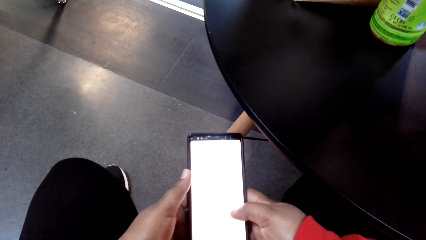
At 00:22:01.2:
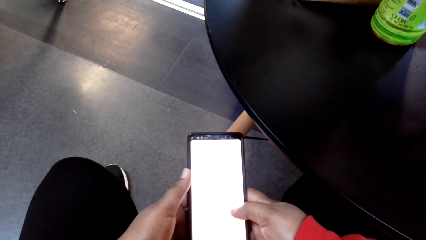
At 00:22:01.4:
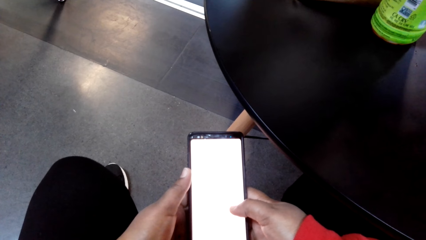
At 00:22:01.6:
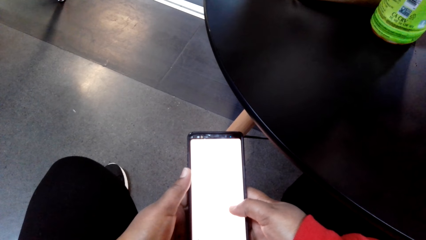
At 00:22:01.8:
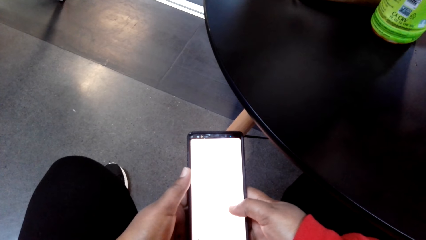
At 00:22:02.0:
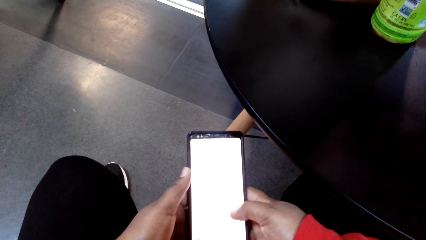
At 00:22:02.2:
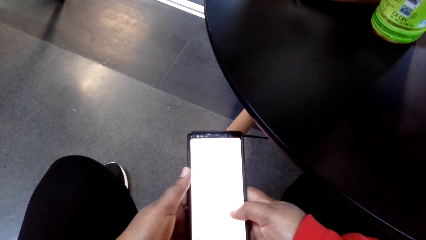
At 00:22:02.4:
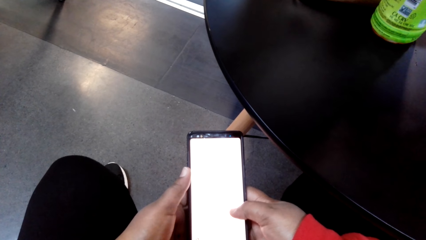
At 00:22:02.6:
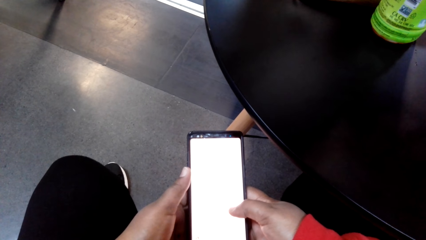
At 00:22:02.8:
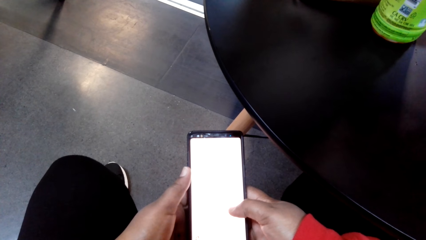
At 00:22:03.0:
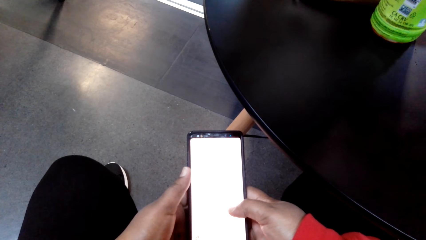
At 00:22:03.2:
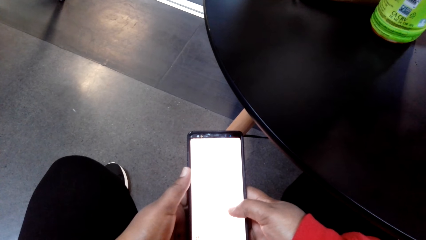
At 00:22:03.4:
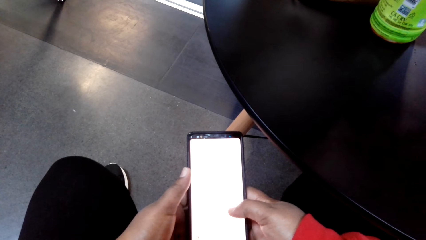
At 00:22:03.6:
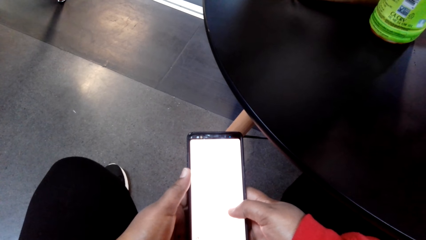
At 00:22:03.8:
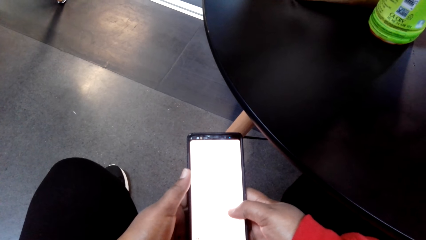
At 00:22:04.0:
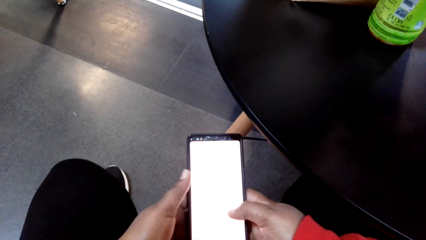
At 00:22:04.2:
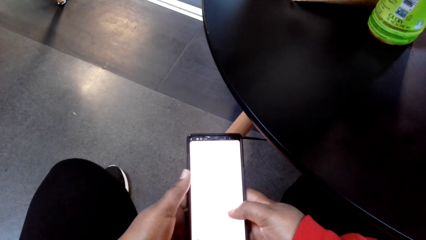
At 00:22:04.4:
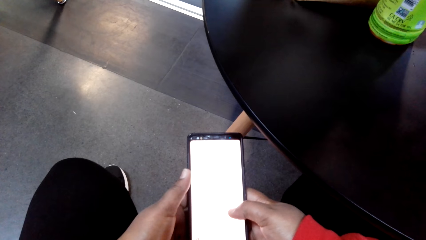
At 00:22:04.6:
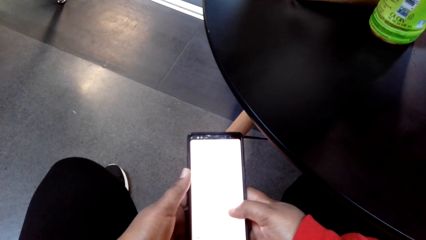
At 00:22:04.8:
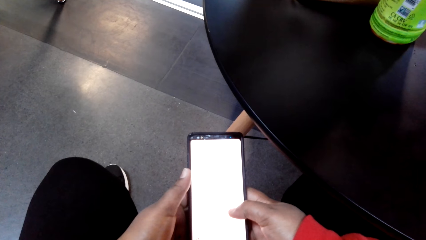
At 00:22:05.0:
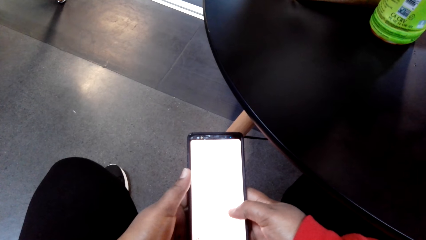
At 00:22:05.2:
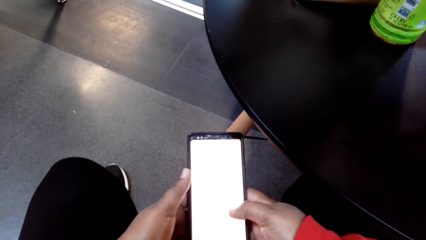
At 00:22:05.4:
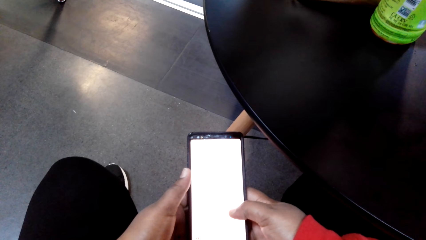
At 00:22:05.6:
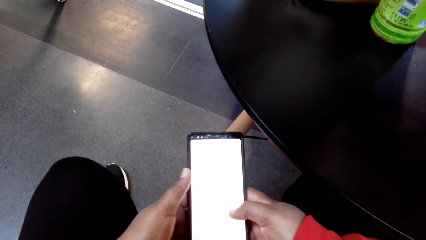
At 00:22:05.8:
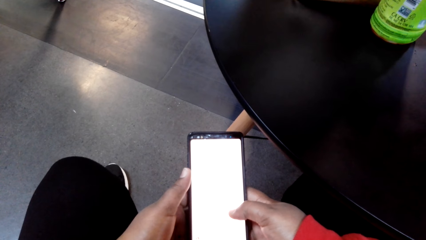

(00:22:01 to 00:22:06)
The camera wearer stares on her cellphone.

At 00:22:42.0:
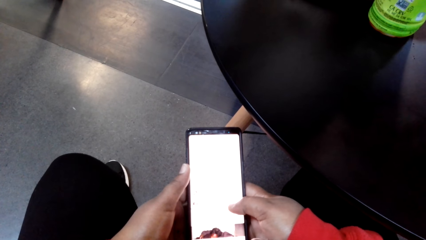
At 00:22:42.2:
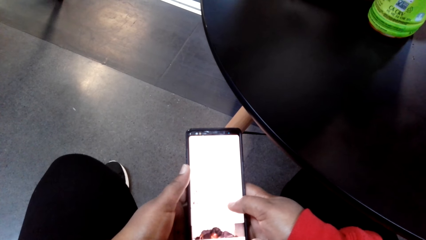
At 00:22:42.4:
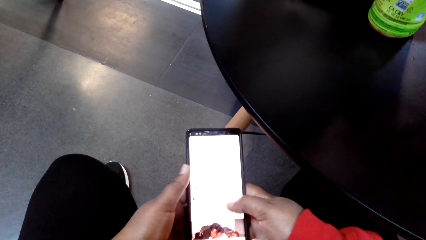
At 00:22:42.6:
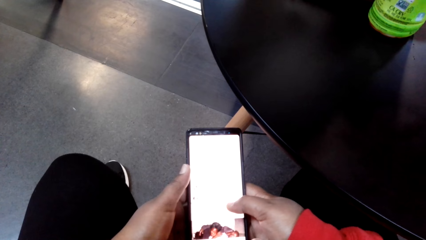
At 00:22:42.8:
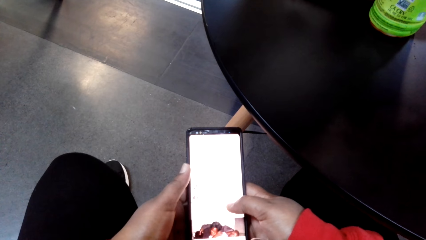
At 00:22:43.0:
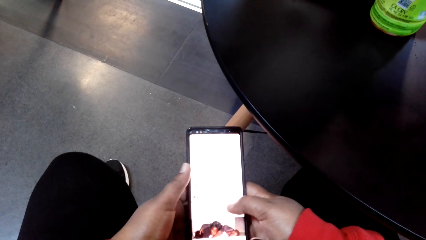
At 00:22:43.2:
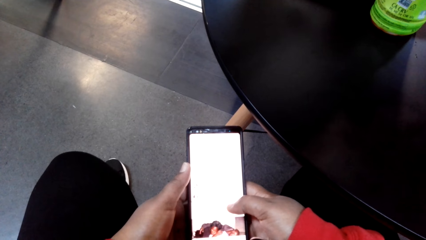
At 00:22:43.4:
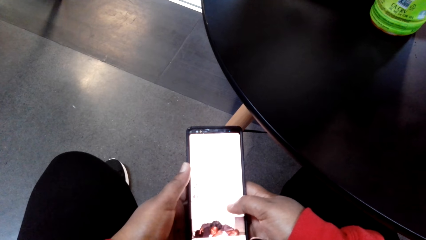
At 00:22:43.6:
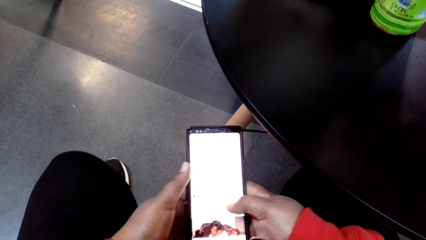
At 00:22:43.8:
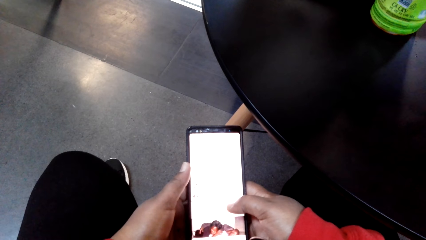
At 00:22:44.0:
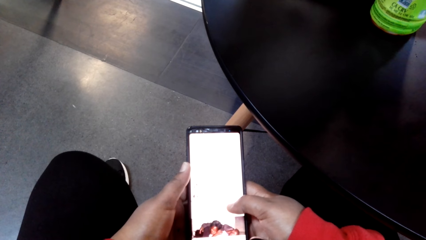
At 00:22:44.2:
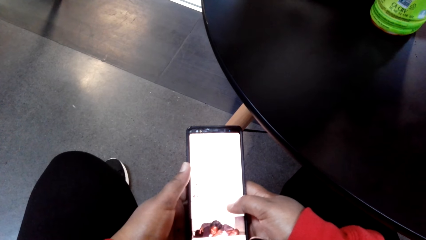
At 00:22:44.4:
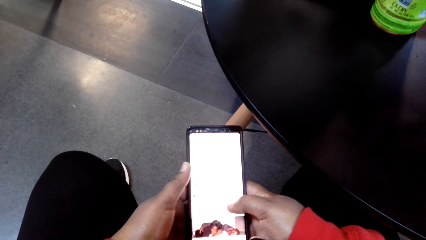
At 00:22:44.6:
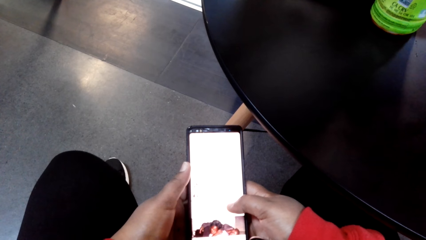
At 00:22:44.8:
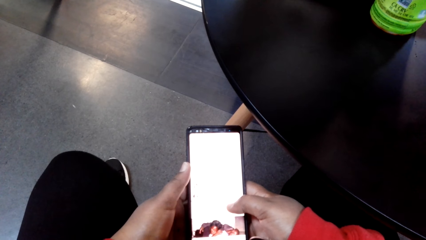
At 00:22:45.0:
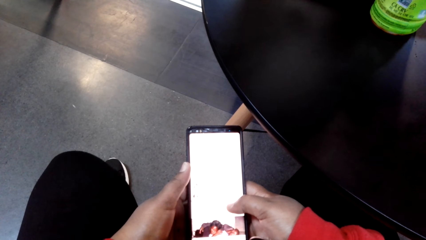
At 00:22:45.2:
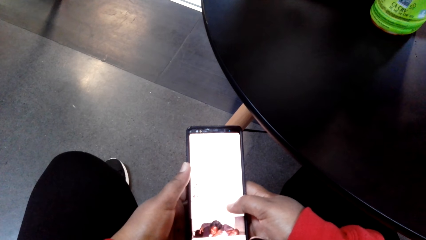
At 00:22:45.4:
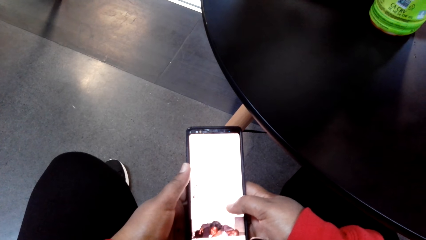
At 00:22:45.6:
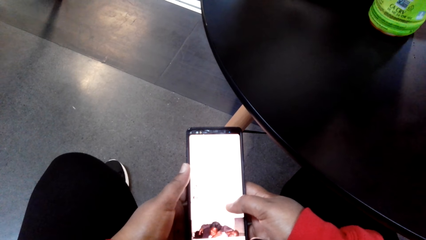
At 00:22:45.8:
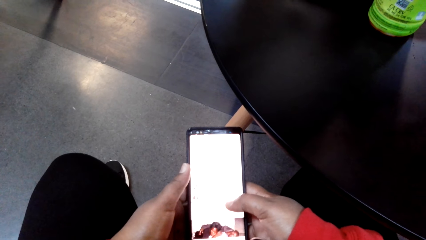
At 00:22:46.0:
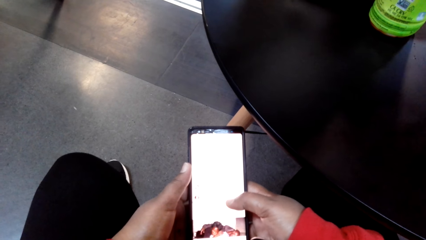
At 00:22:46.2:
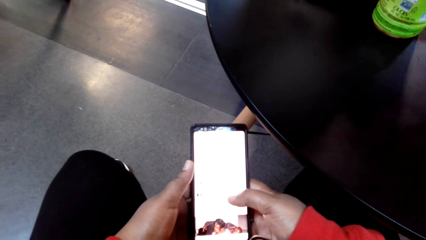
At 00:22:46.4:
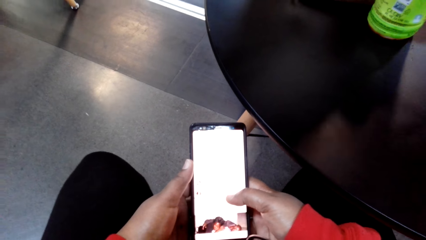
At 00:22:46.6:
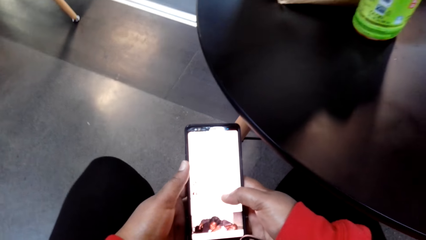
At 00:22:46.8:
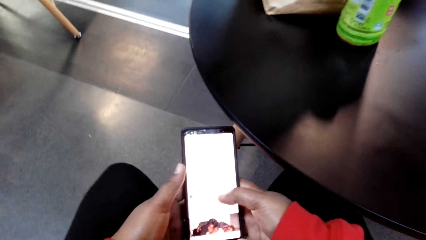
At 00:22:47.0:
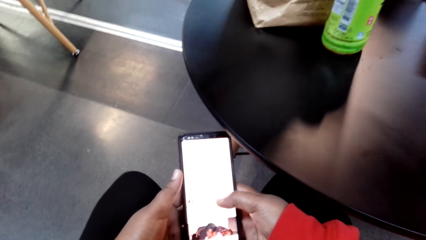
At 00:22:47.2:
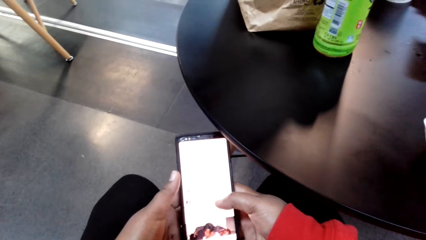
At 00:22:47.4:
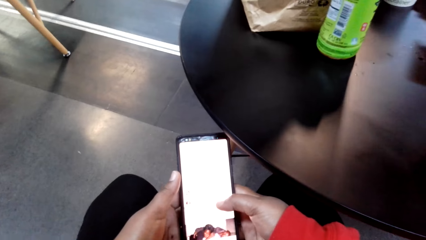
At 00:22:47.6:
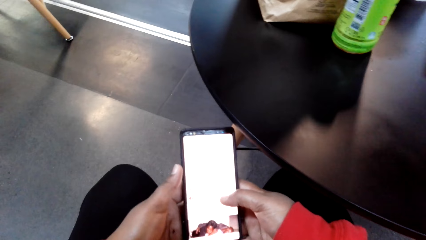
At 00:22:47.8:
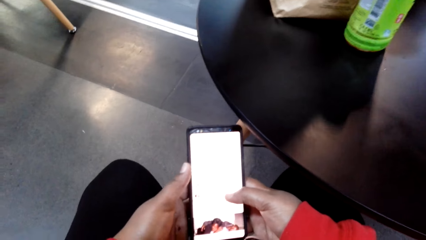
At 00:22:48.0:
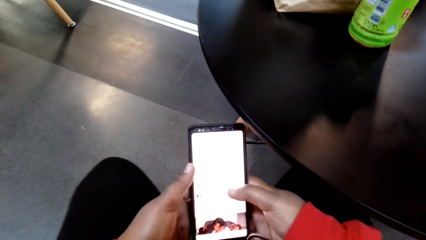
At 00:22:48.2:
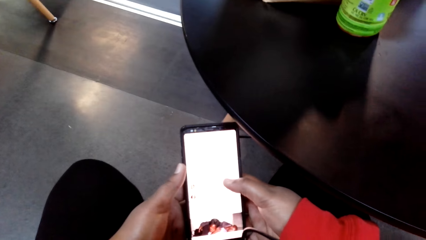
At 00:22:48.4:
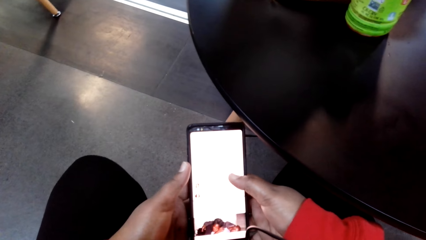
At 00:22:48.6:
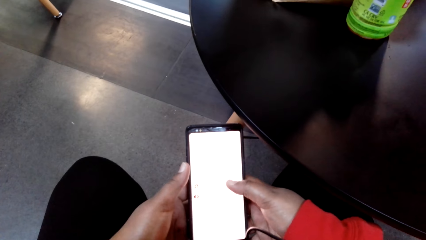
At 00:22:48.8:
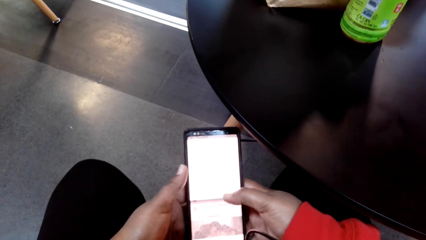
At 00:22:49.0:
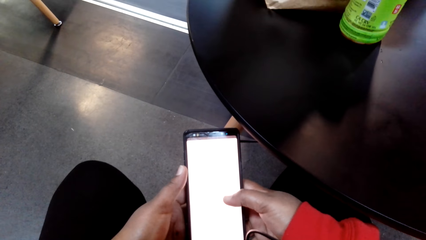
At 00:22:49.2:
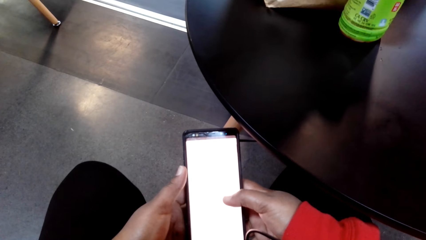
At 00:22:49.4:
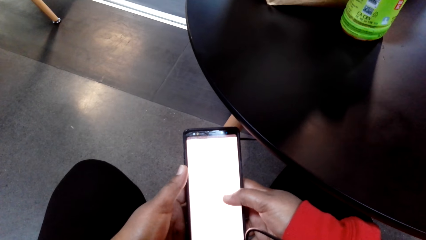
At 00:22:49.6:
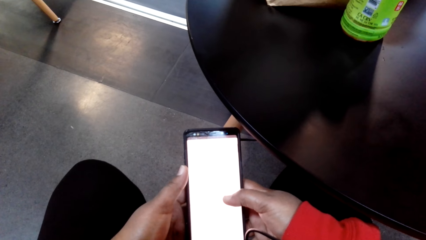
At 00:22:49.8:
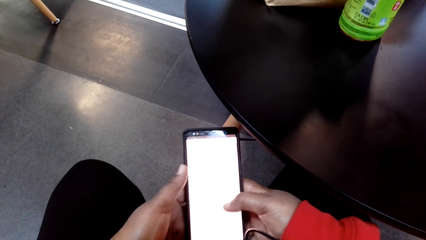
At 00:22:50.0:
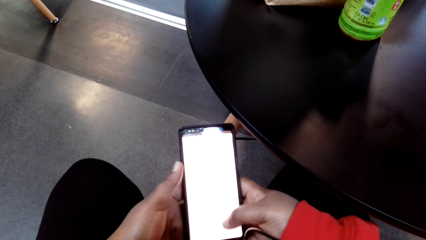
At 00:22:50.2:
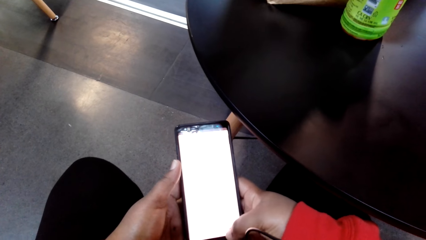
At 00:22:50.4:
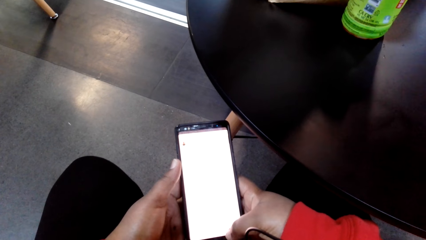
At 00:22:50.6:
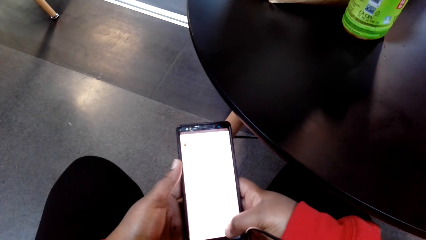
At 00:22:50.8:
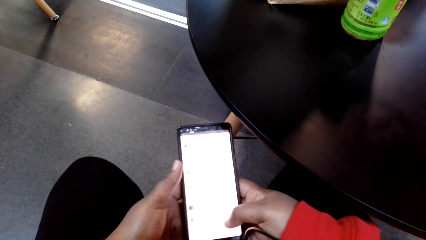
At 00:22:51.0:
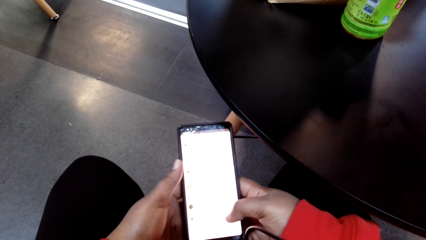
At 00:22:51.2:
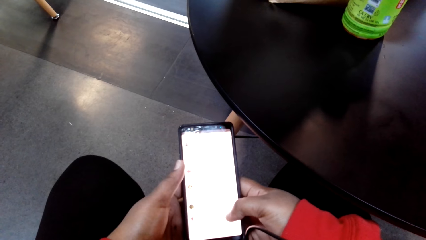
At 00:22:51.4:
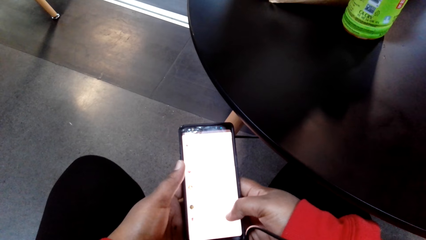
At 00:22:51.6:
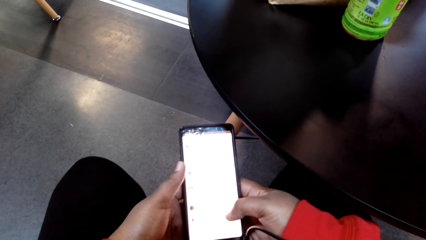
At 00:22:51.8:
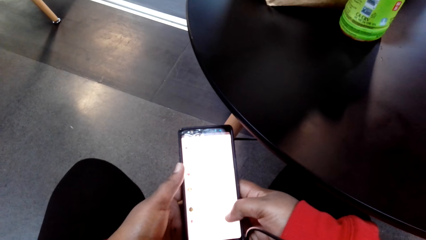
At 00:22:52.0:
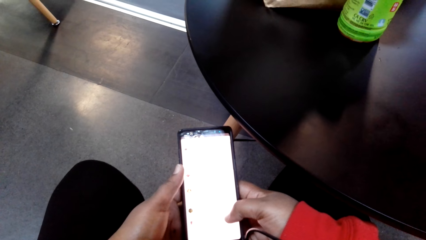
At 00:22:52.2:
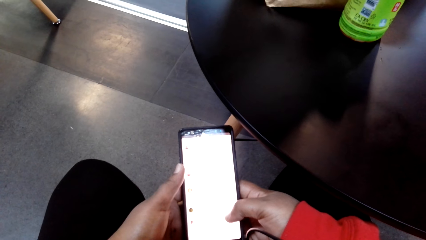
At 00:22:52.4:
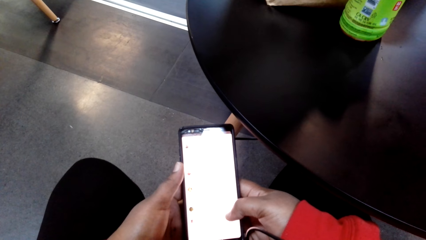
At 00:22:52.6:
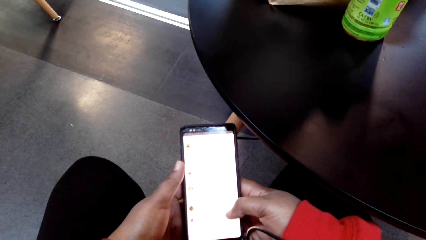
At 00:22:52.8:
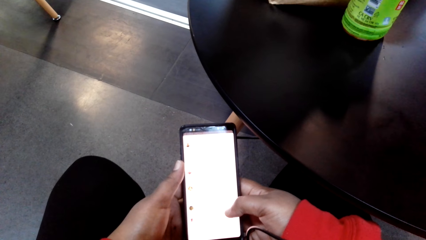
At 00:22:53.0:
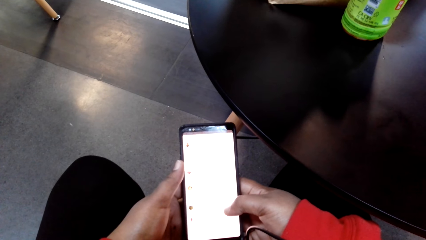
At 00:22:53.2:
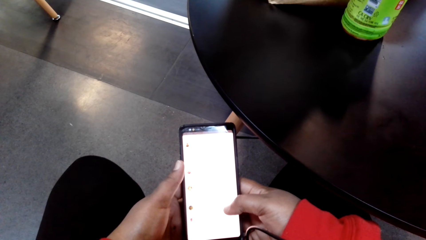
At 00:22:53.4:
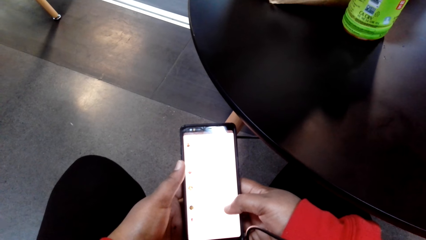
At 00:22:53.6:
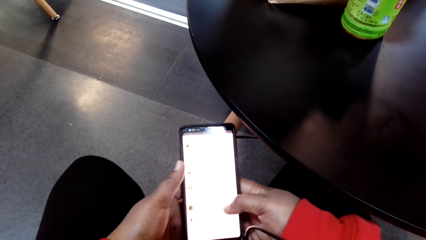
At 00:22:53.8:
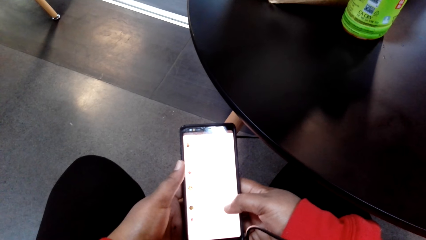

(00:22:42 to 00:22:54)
The camera wearer scrolls on her cellphone. They scroll at her cellphone.
